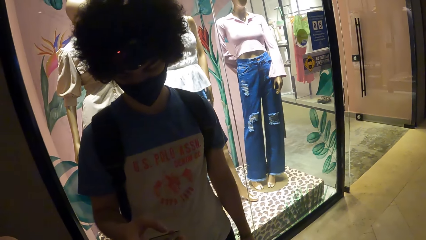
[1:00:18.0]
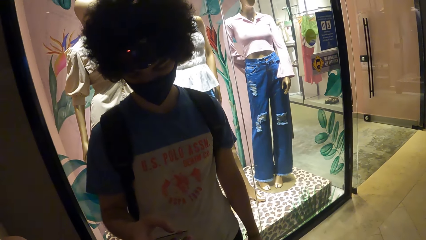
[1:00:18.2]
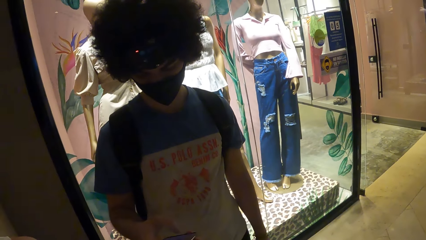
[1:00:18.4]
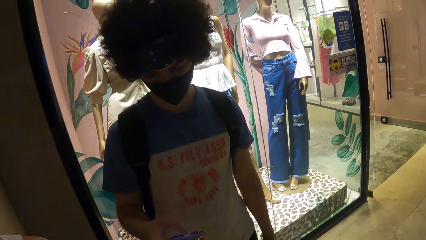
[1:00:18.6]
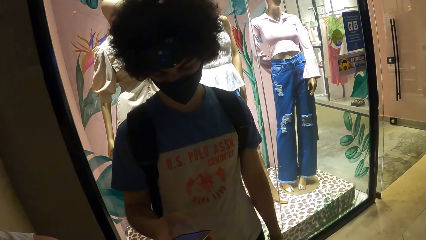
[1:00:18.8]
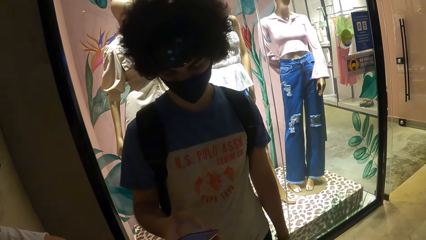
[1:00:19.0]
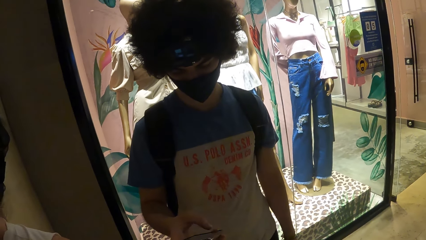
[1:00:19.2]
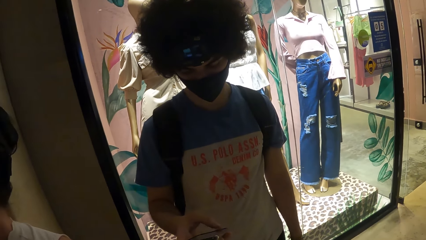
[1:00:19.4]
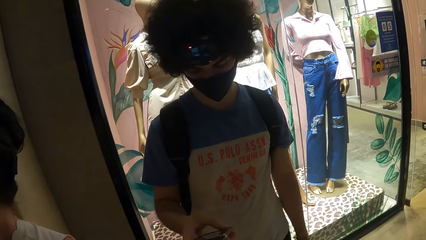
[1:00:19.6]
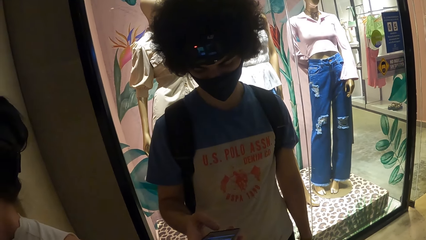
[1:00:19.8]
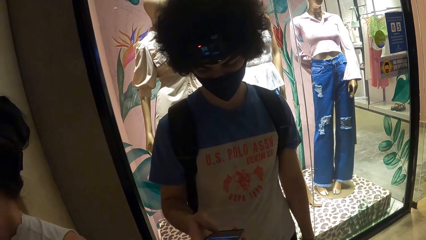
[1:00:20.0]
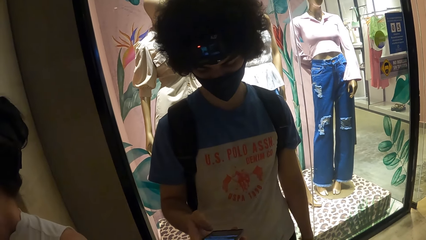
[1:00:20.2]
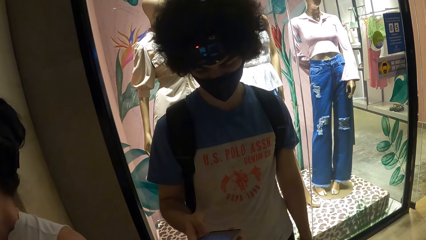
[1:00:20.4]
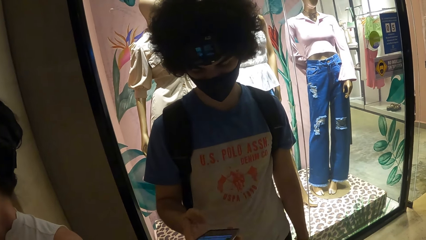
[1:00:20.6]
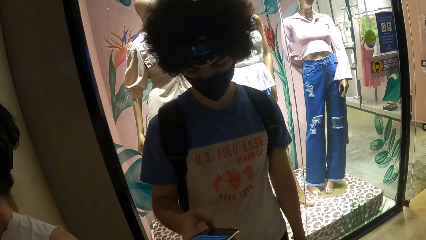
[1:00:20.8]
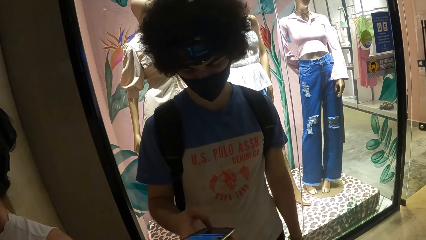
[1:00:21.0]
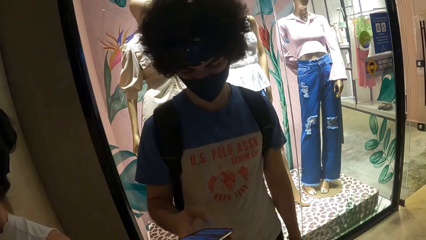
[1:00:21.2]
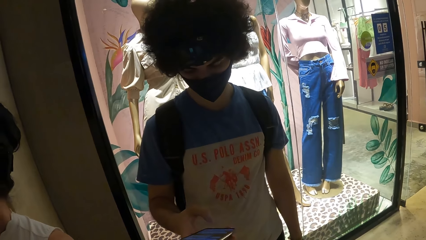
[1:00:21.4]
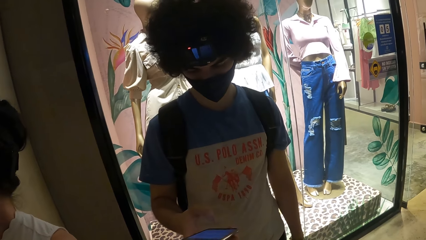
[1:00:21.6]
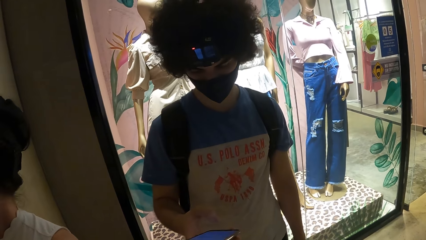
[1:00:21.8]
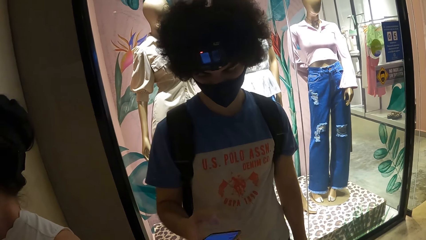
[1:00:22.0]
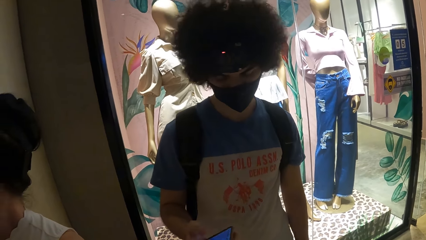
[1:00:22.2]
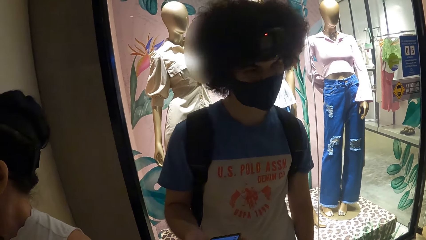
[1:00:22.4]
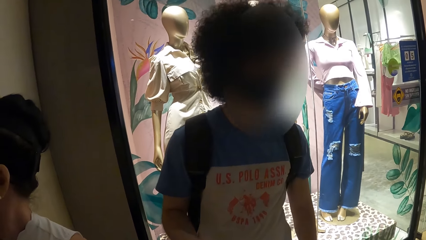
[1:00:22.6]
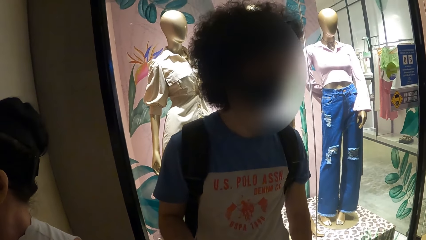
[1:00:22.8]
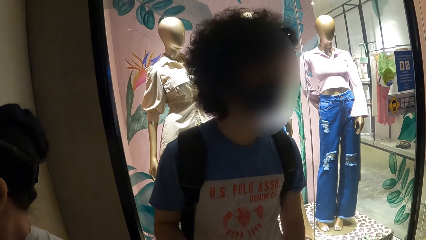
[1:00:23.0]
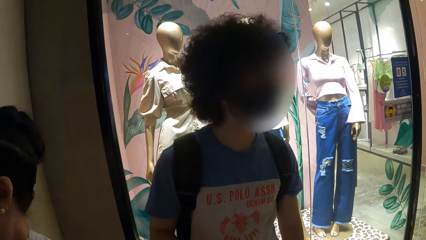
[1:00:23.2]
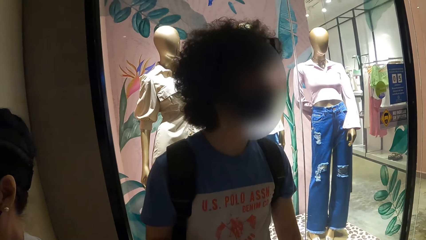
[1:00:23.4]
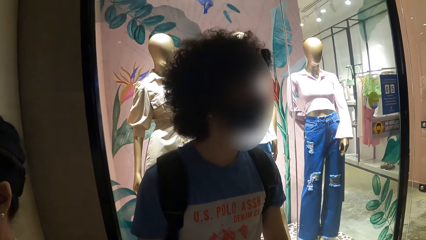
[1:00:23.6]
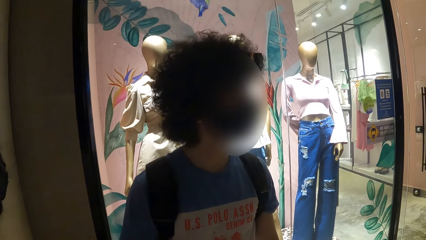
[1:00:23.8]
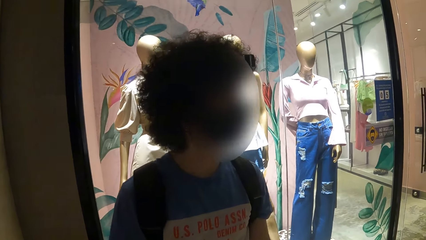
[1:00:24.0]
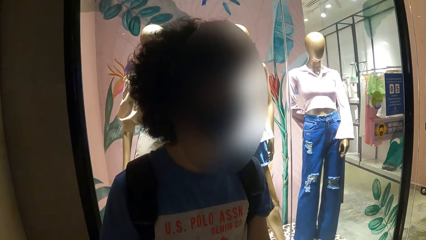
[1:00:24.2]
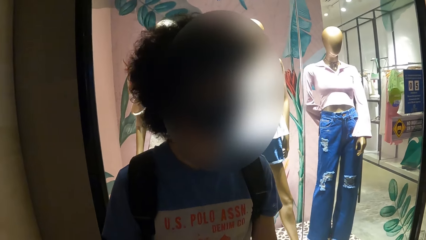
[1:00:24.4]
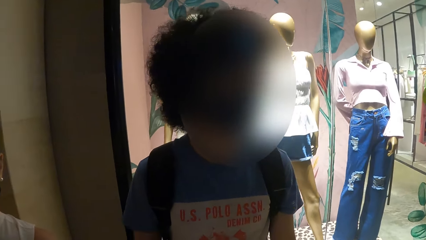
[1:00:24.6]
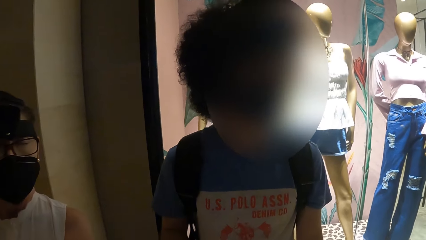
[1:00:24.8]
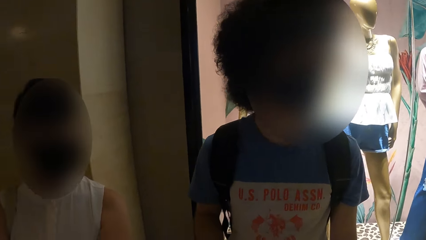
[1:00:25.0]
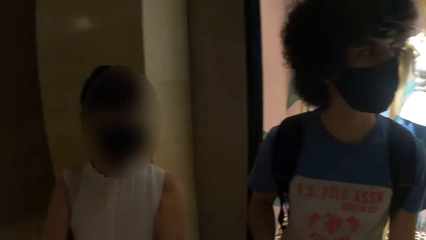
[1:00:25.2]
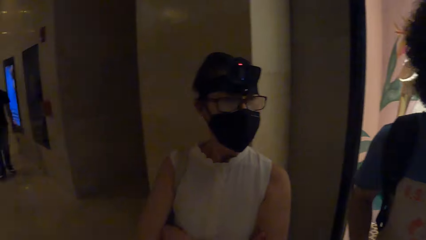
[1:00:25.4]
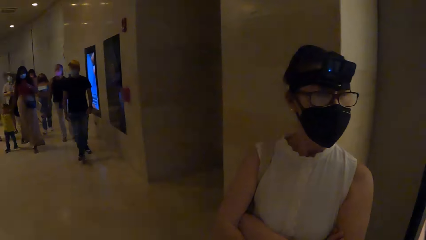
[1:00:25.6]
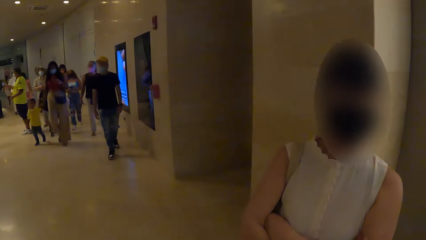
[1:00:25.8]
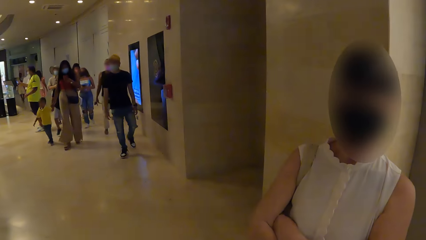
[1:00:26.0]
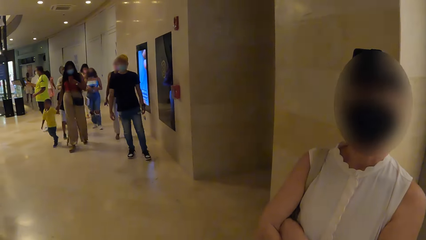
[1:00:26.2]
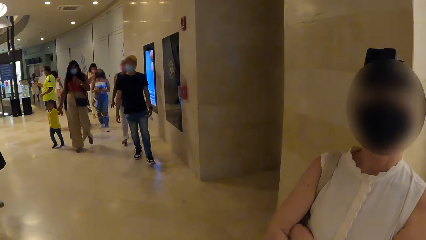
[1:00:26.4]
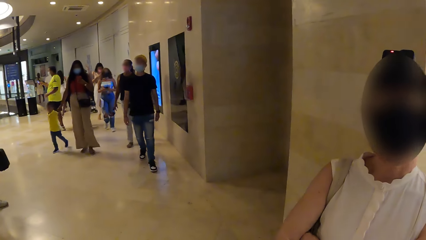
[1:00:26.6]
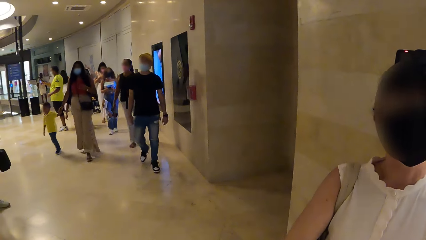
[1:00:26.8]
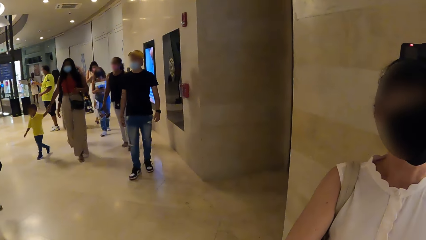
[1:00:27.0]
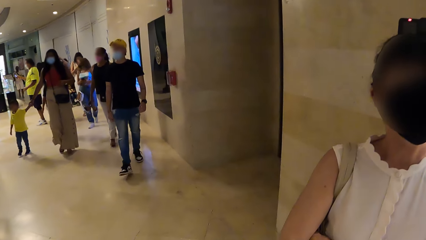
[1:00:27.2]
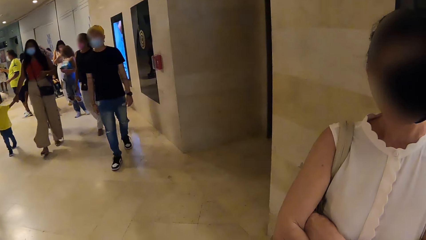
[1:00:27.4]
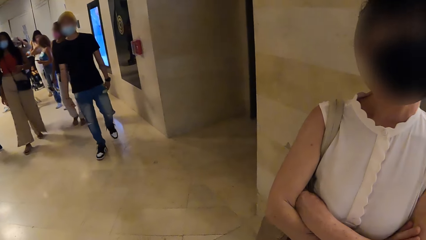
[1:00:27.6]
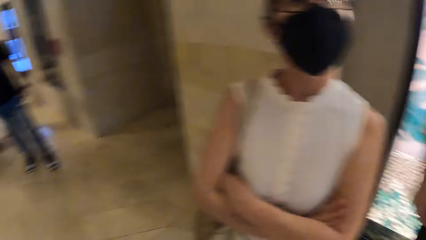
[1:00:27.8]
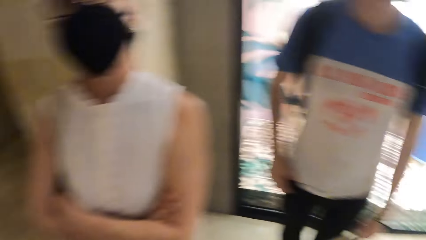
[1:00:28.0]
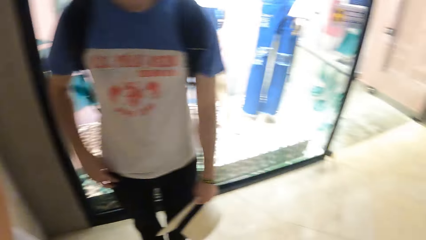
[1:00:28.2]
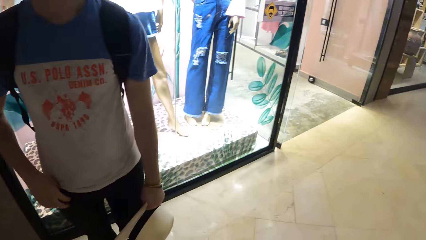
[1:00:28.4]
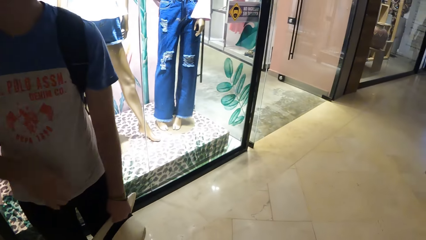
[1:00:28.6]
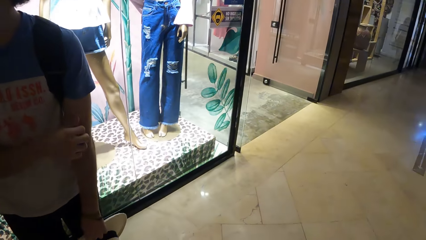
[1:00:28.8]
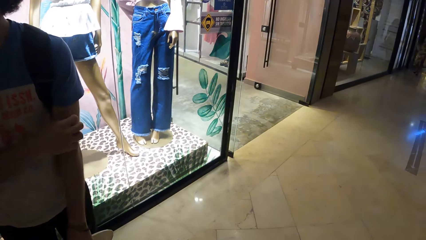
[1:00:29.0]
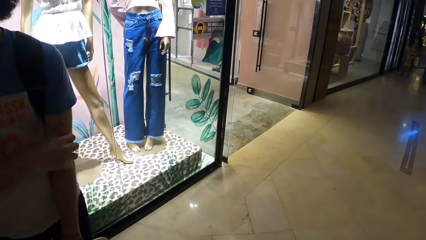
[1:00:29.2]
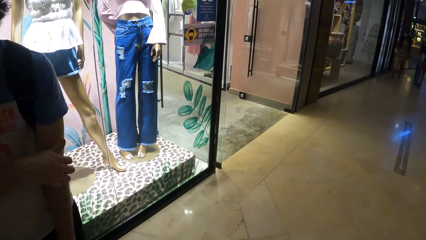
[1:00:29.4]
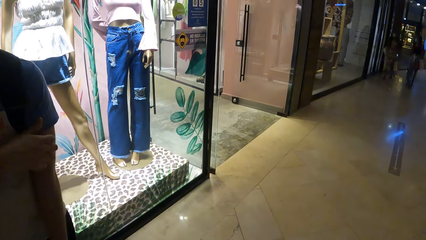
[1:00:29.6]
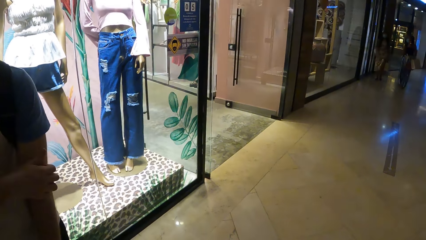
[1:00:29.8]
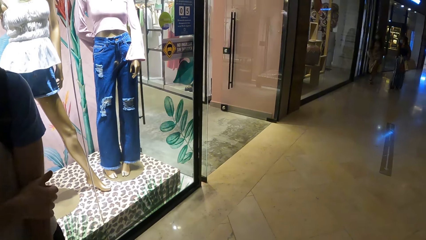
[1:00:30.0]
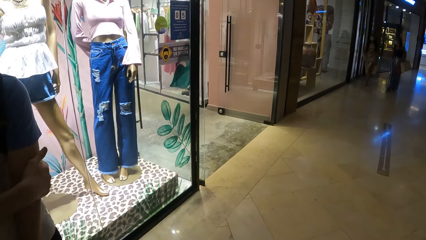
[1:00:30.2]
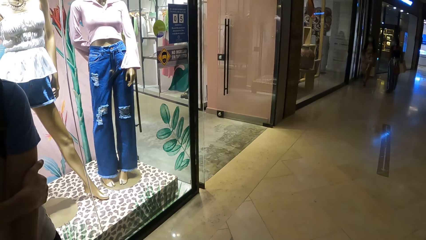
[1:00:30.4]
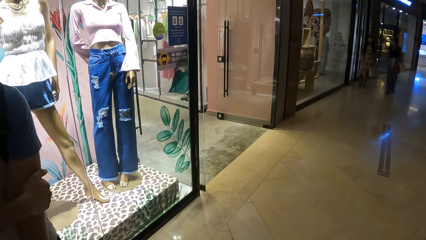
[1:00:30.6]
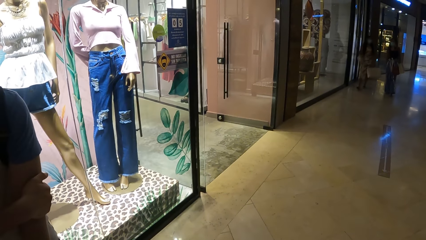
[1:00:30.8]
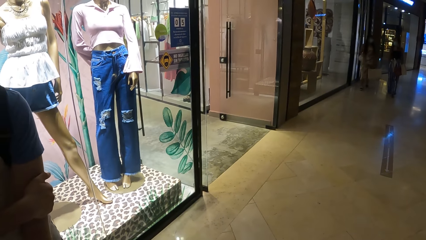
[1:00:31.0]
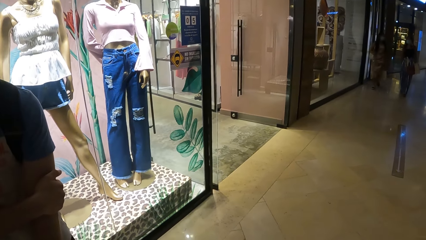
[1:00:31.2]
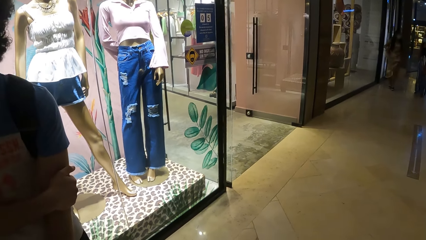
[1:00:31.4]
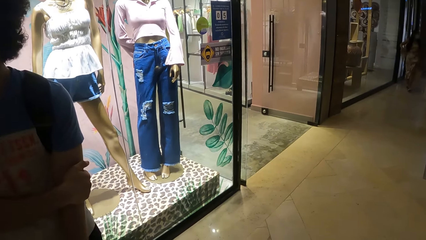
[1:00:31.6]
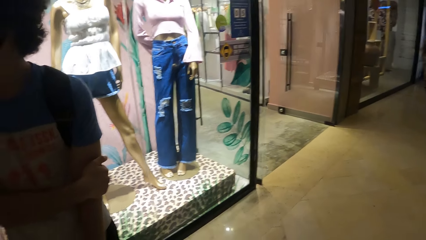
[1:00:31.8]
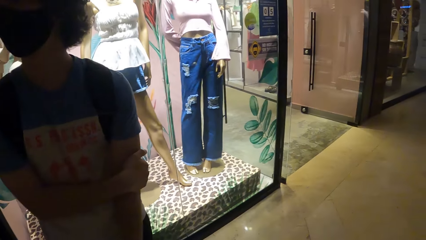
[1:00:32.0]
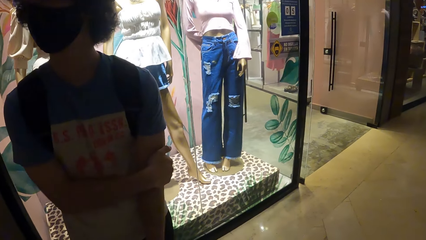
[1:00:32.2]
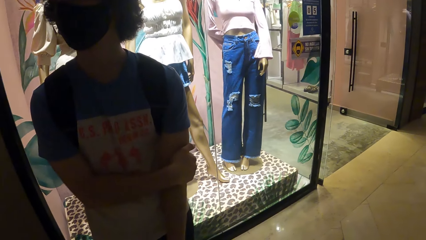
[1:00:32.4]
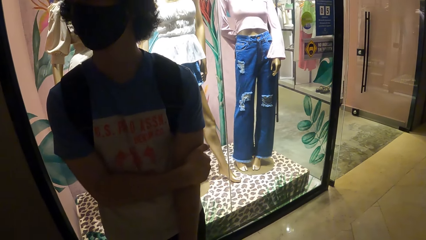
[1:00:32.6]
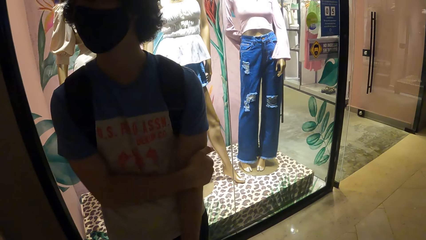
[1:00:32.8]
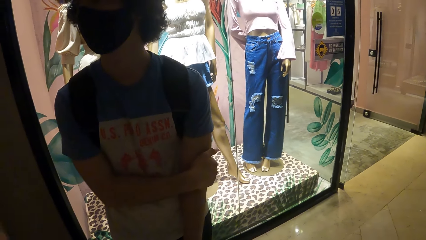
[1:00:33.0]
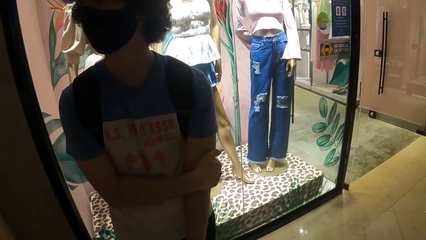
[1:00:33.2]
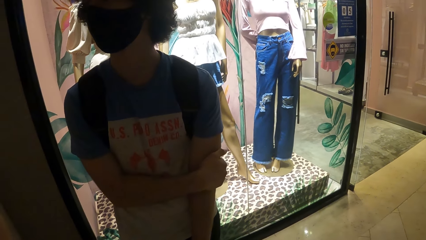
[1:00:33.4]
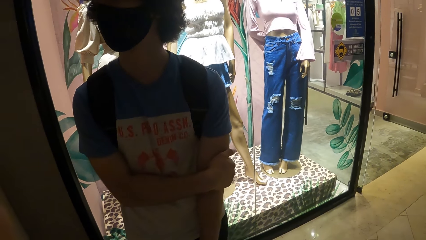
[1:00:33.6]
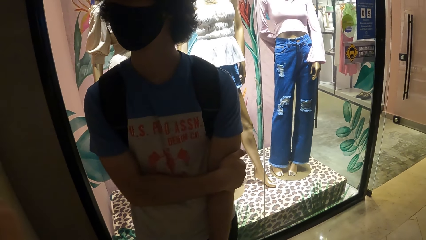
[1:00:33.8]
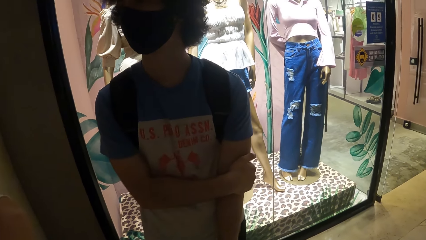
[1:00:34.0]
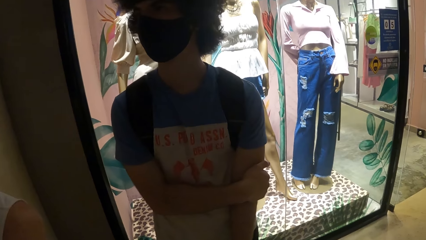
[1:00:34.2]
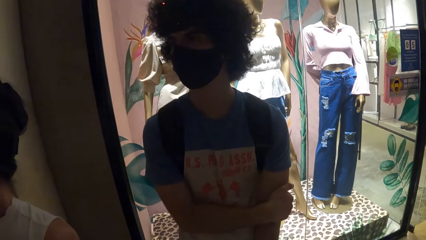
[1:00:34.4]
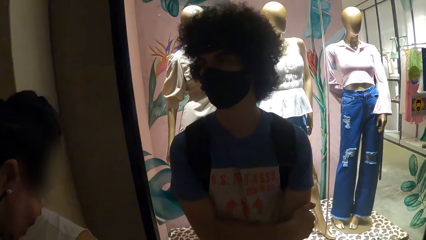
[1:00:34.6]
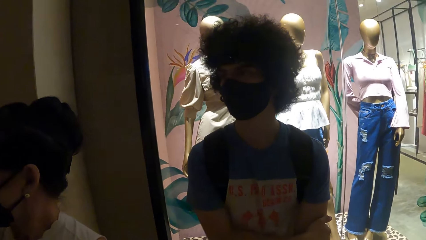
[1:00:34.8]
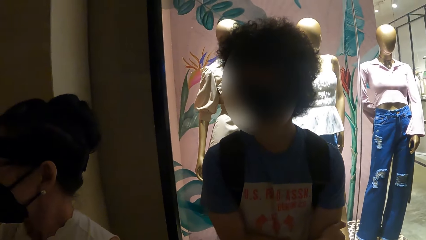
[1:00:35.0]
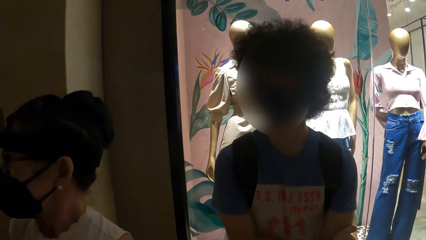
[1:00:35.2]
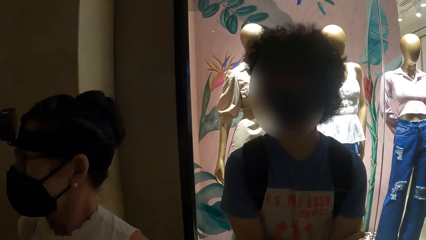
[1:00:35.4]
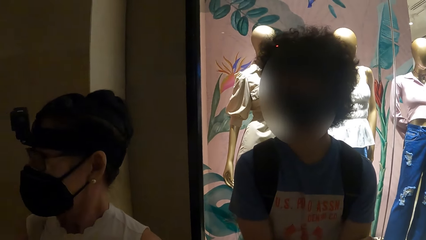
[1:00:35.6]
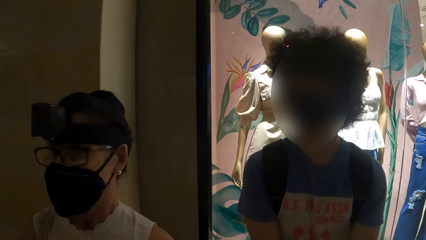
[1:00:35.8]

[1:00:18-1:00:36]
The camera wearer looks at a man. They interact with the man. They look around. The man scratches his arm. The camera wearer looks around.
